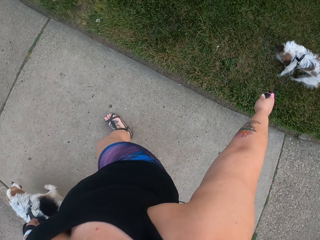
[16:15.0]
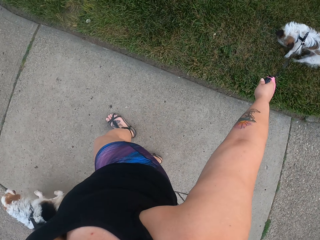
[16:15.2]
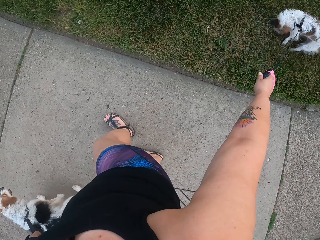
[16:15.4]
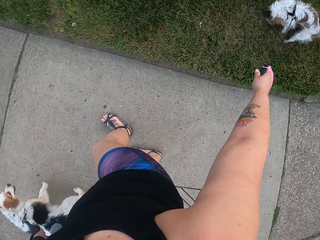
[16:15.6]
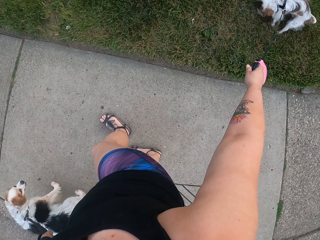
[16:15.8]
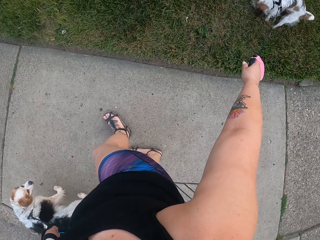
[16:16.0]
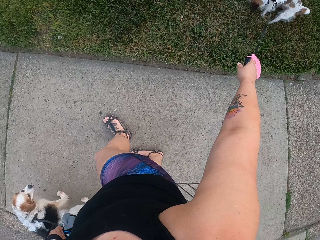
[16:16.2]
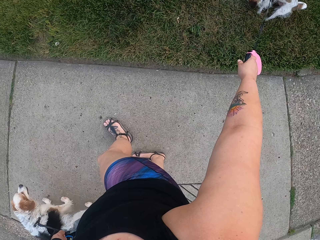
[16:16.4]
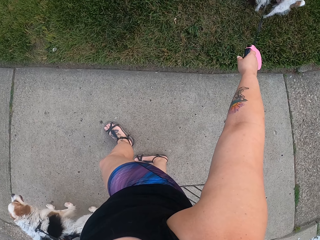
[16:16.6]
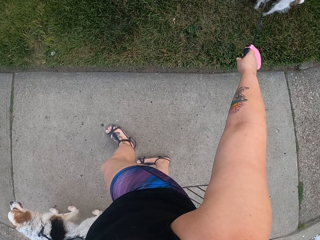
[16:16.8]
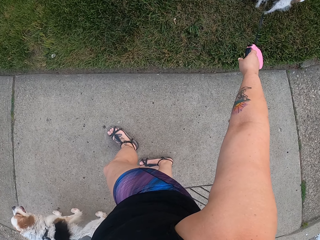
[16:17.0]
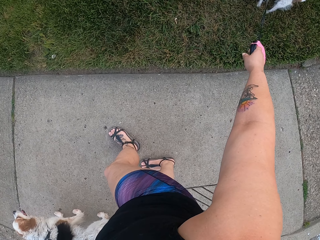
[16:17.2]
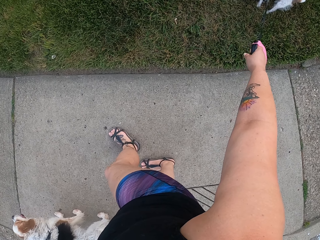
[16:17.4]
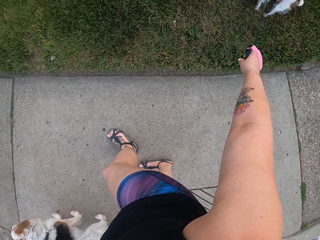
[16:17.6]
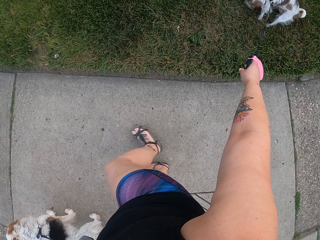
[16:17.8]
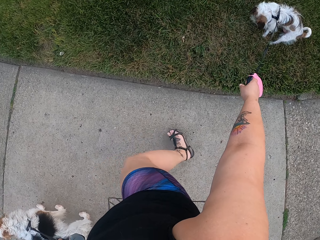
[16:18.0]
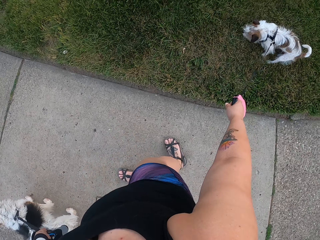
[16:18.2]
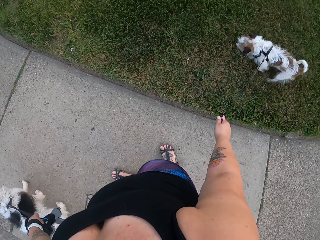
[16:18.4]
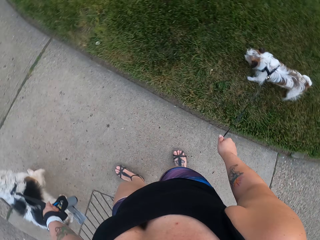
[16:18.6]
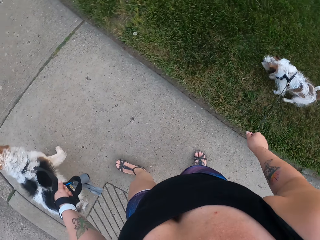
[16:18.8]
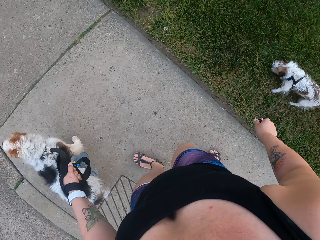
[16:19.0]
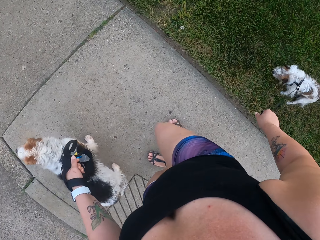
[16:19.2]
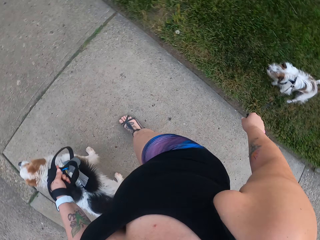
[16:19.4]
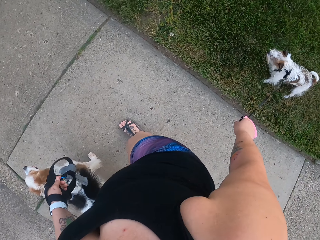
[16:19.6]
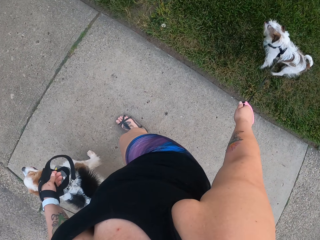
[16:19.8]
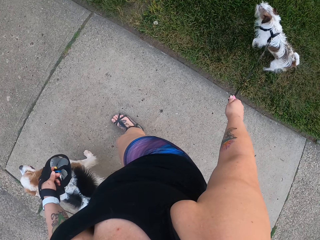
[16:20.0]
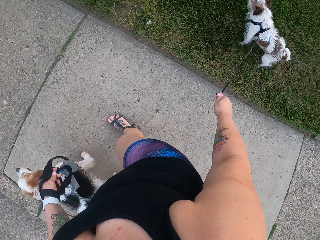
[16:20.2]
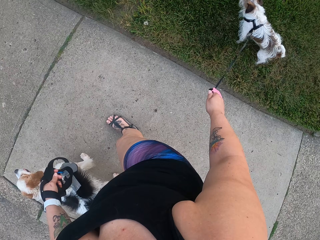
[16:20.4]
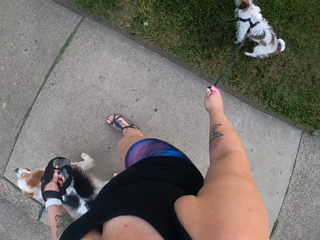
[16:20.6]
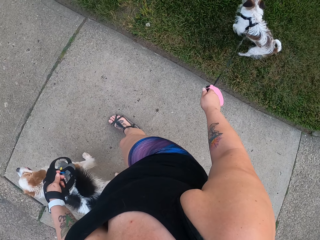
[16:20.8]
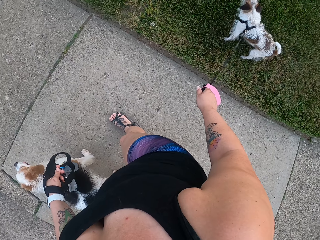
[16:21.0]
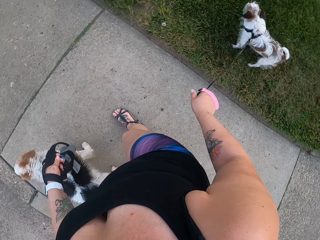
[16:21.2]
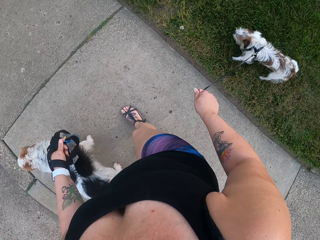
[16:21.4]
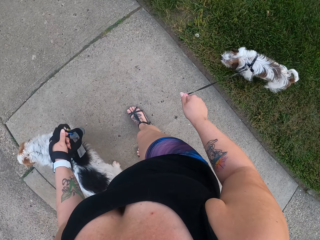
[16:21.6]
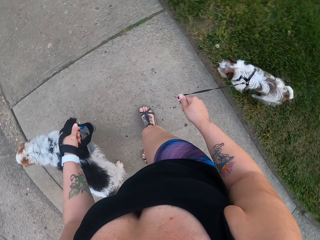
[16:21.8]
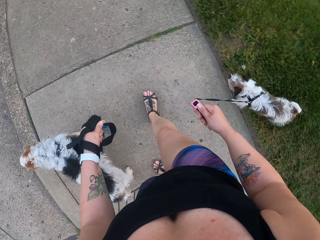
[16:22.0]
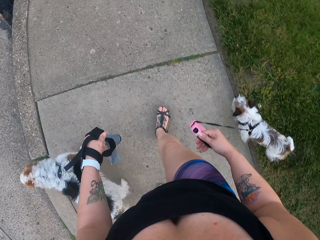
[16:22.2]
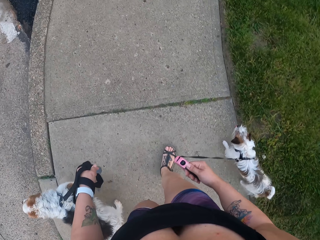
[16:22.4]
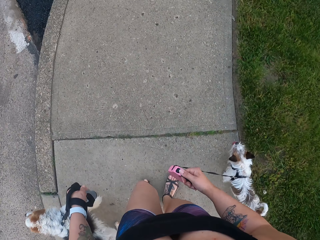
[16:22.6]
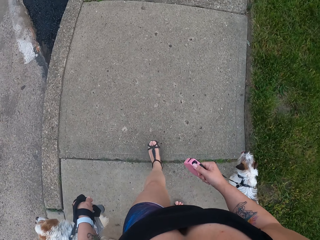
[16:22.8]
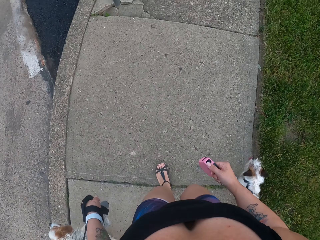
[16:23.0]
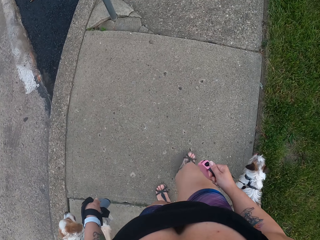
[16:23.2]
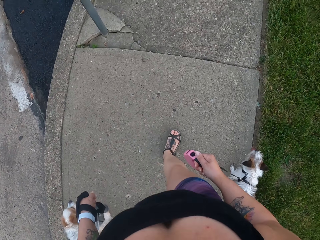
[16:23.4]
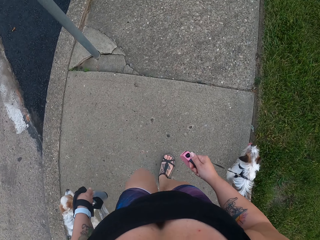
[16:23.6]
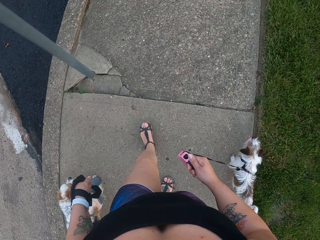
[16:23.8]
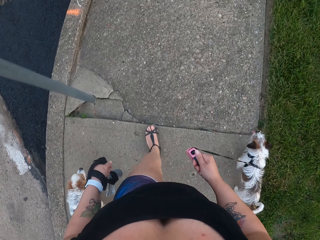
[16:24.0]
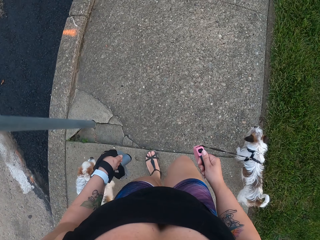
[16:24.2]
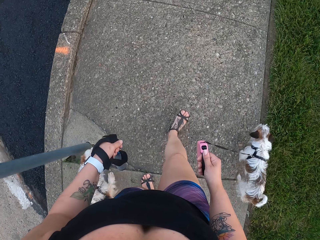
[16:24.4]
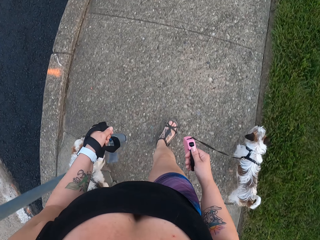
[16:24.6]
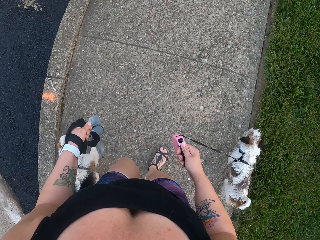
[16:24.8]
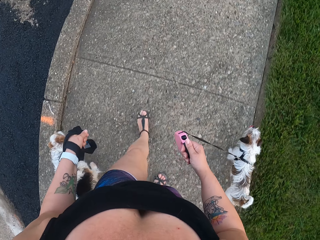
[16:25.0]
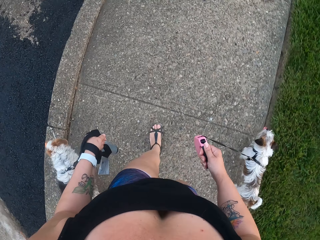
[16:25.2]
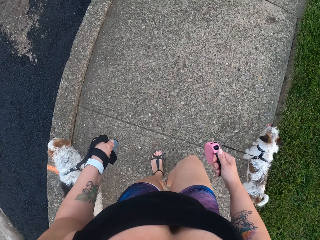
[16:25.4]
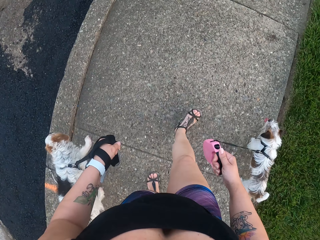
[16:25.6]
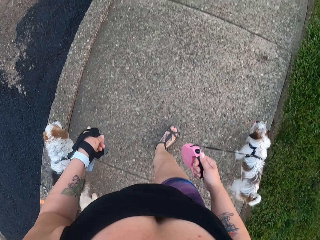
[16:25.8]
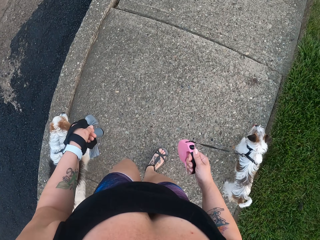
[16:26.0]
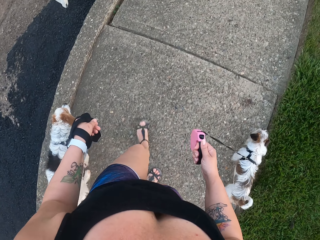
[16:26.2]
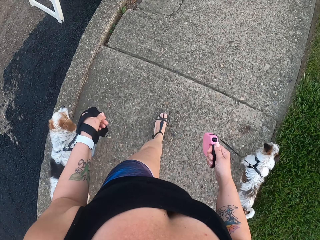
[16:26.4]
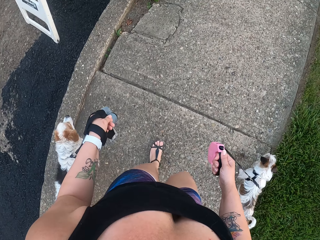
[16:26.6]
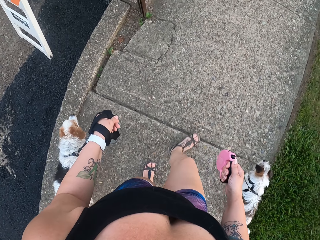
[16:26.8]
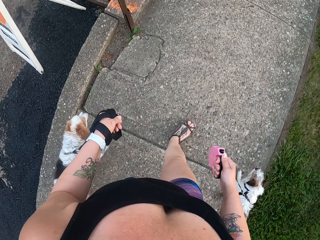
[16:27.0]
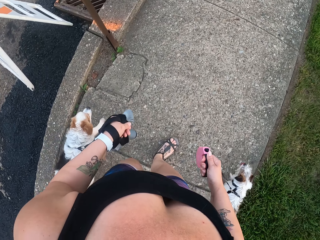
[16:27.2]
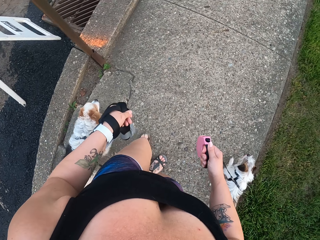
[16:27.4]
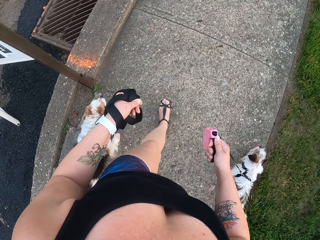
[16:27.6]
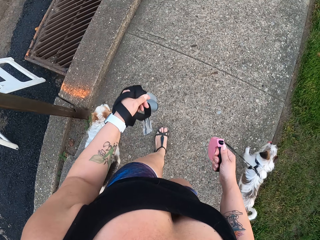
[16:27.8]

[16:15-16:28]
The camera wearer pulls a dog from the grass along the footpath. They pull the dogs on the footpath. They walk around a sidewalk.

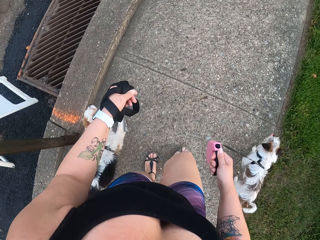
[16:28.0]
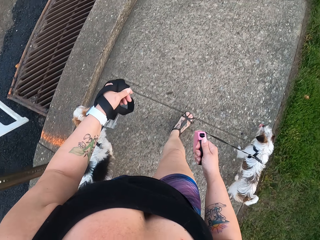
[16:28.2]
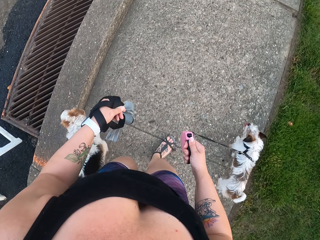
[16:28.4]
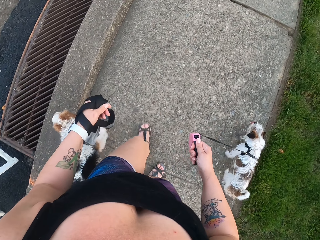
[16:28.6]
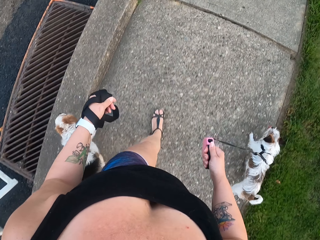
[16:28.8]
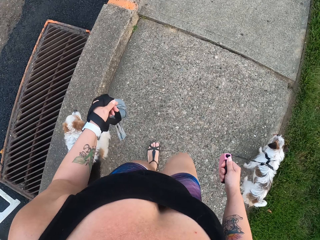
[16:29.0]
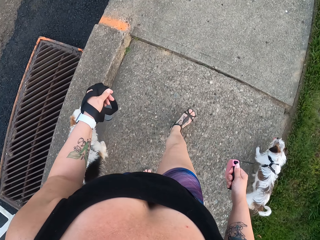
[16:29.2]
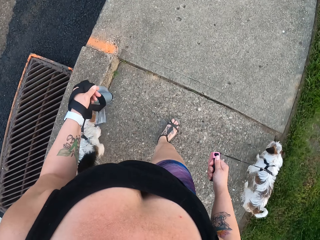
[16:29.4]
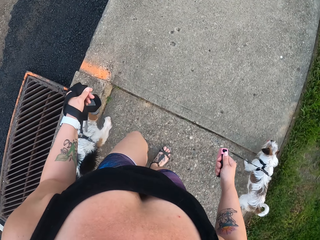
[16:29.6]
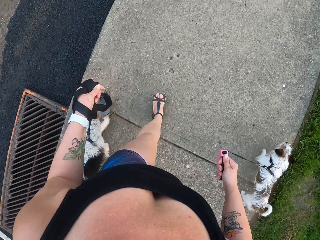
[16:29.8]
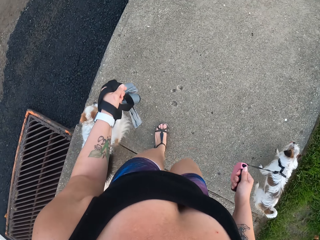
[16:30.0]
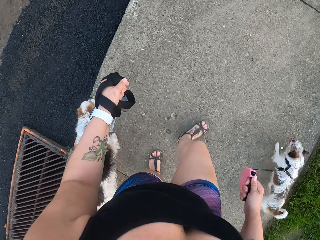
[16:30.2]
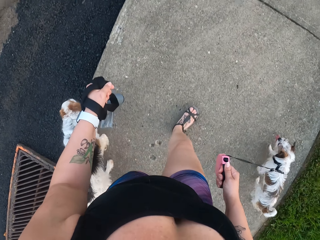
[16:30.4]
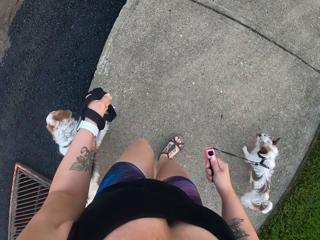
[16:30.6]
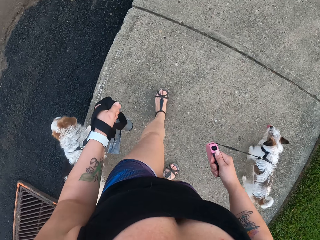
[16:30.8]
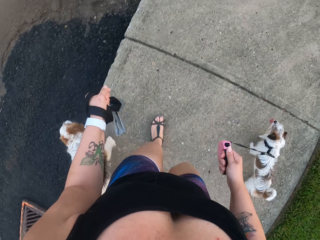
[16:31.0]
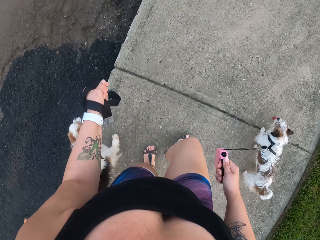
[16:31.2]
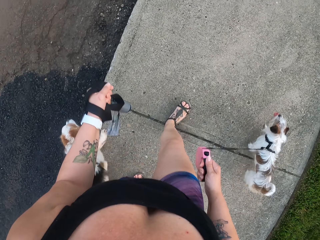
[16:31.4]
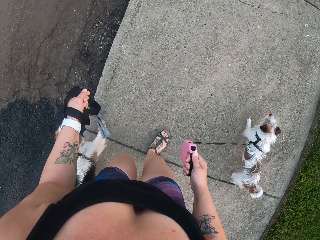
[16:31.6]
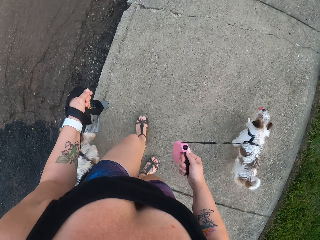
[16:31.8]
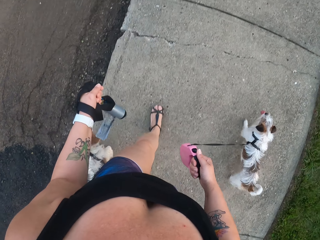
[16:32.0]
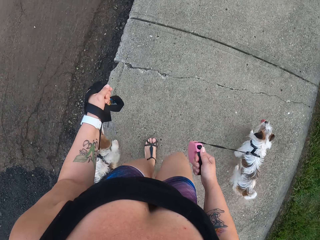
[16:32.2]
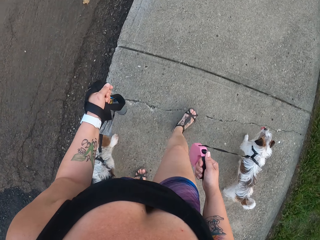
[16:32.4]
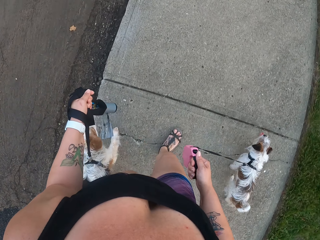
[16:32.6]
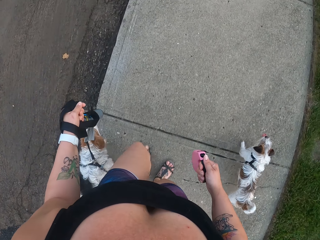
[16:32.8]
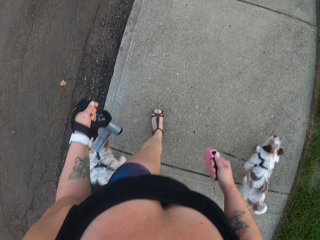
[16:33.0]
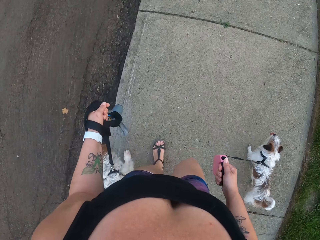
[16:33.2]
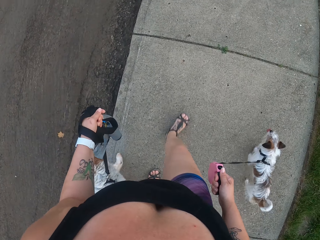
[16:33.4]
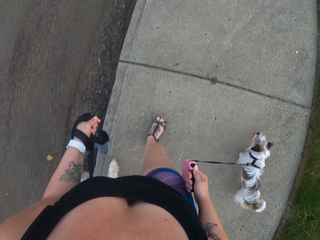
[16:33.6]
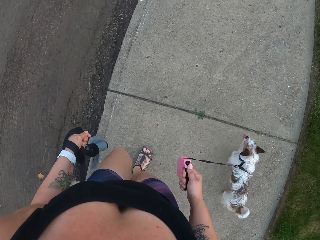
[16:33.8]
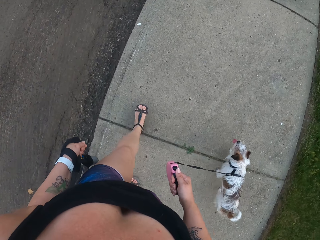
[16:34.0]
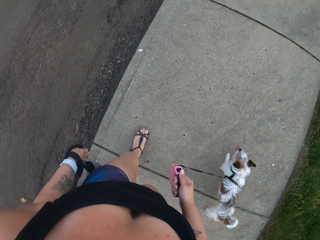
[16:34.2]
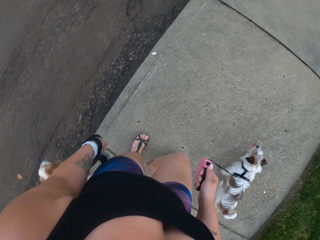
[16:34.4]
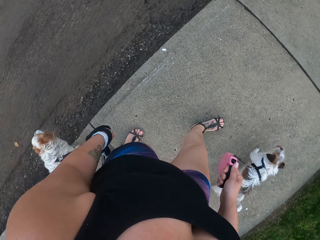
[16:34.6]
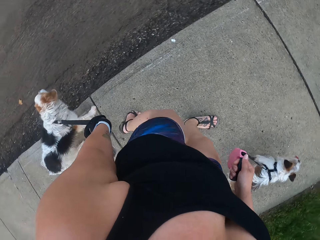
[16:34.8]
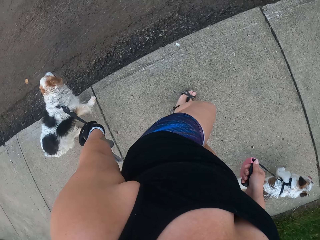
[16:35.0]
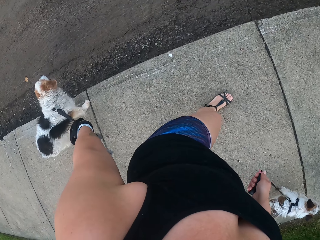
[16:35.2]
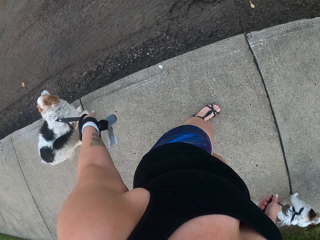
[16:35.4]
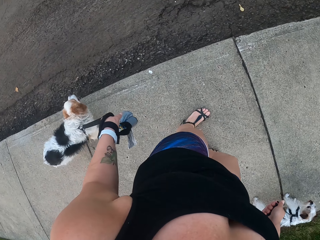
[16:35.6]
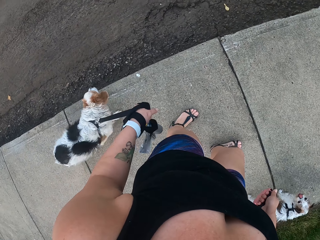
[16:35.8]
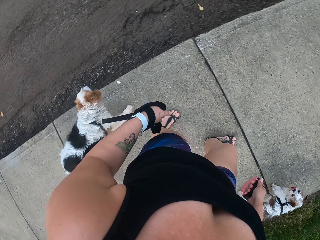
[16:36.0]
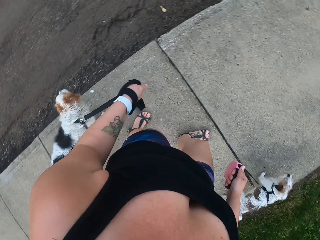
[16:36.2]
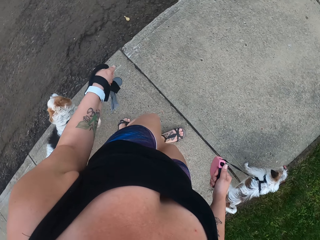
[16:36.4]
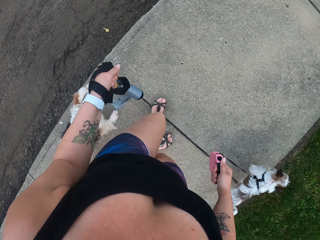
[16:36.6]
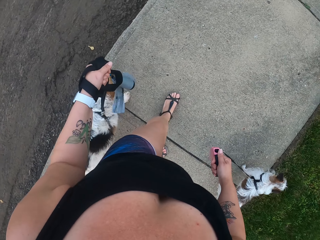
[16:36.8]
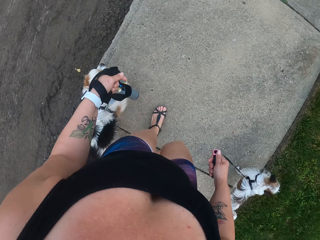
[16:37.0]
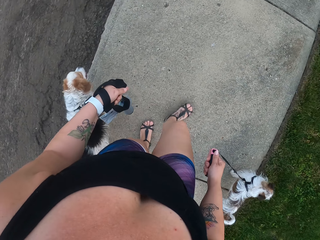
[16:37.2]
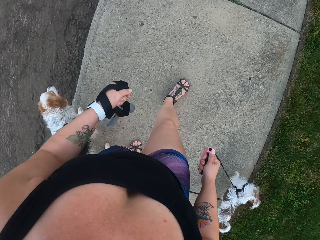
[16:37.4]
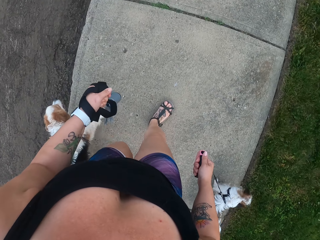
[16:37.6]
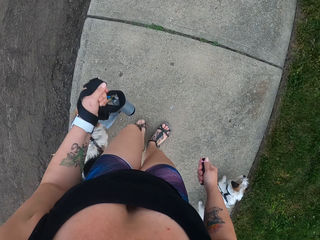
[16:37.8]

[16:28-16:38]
The camera wearer pulls a dog on a sidewalk.
